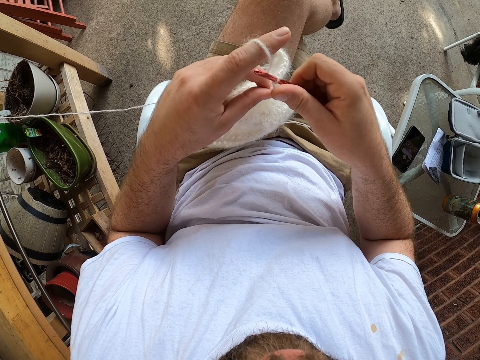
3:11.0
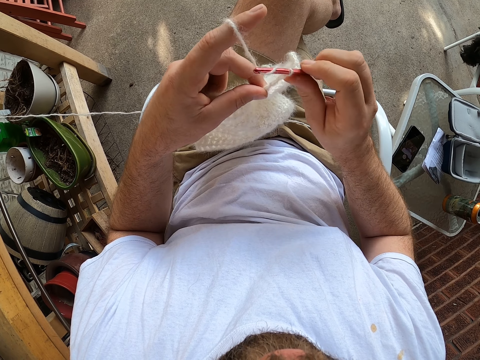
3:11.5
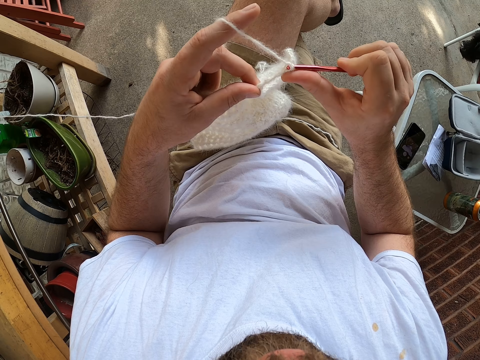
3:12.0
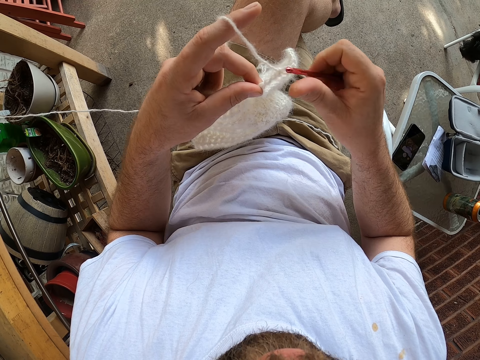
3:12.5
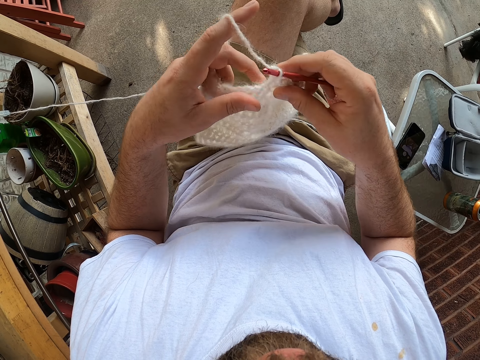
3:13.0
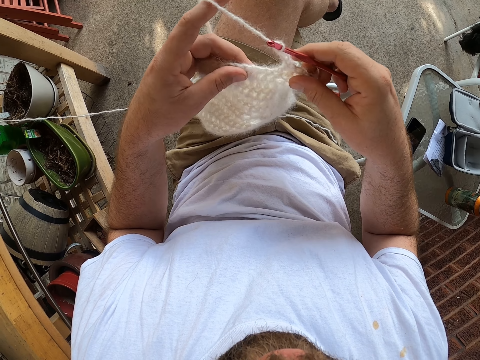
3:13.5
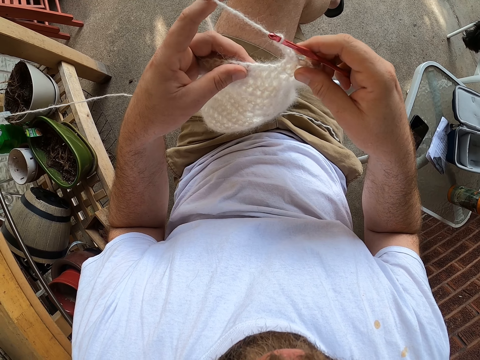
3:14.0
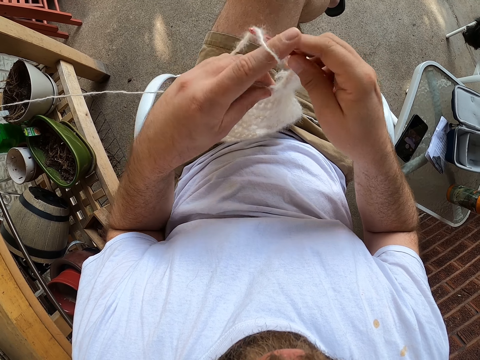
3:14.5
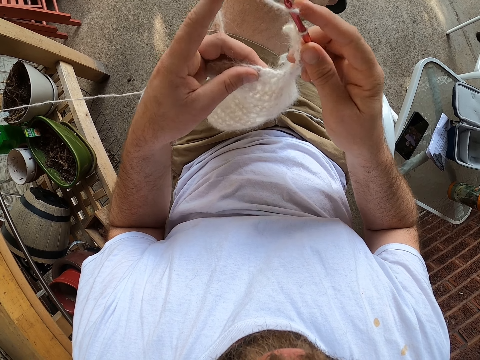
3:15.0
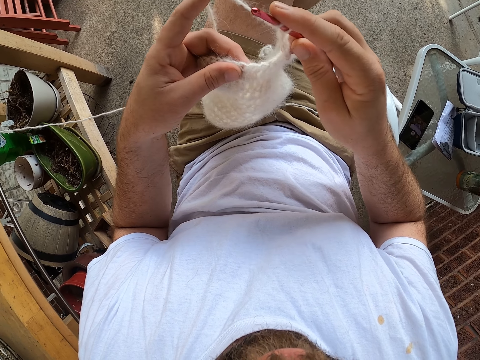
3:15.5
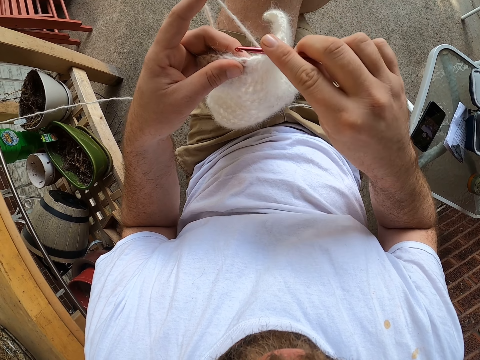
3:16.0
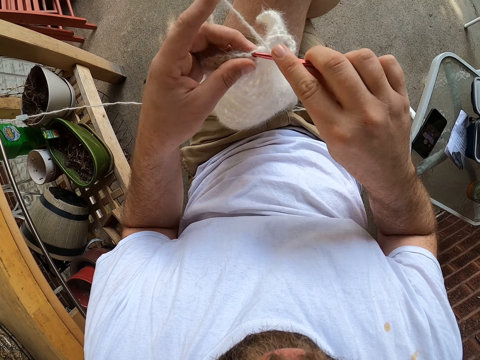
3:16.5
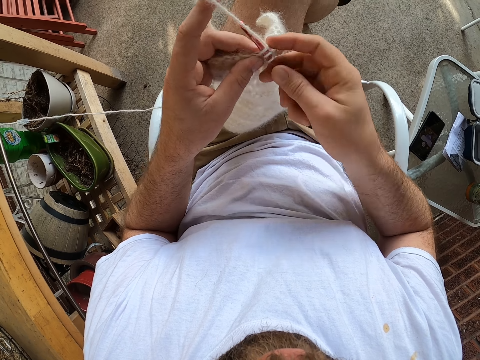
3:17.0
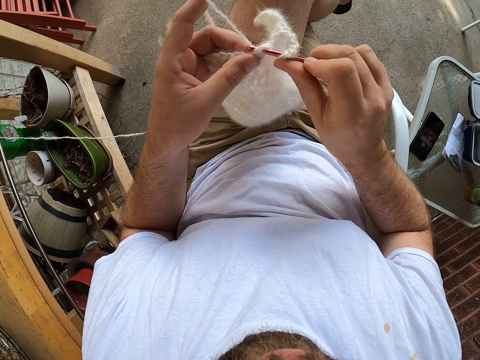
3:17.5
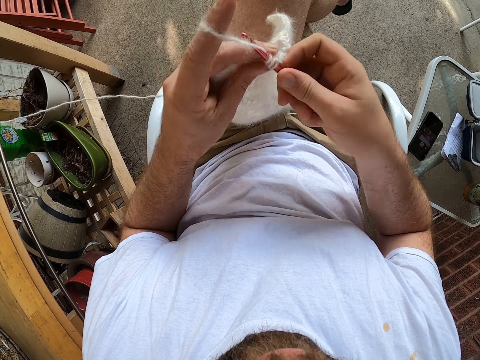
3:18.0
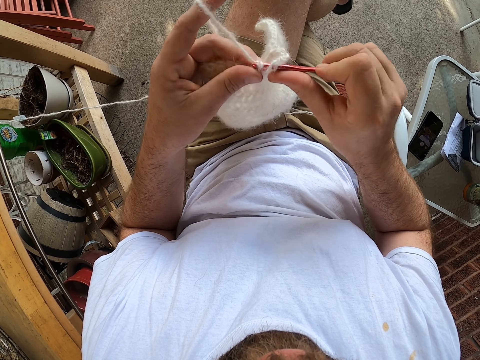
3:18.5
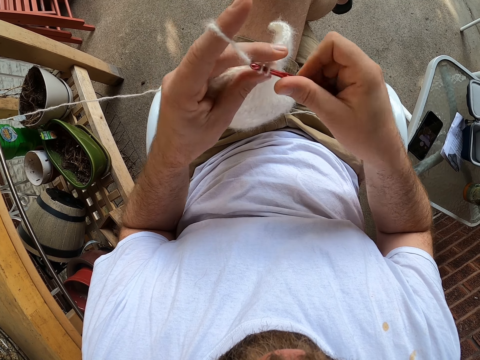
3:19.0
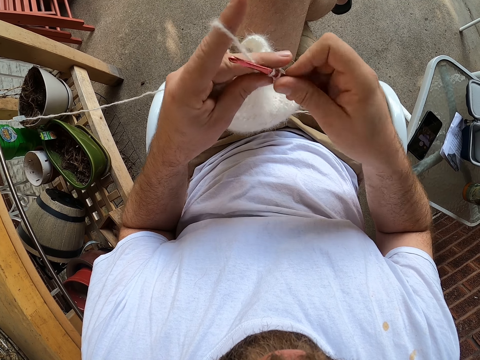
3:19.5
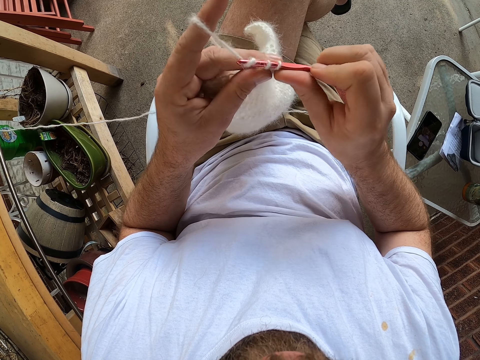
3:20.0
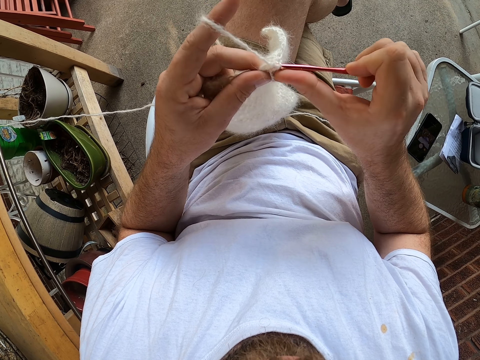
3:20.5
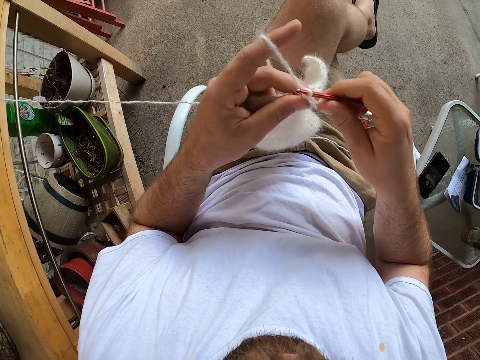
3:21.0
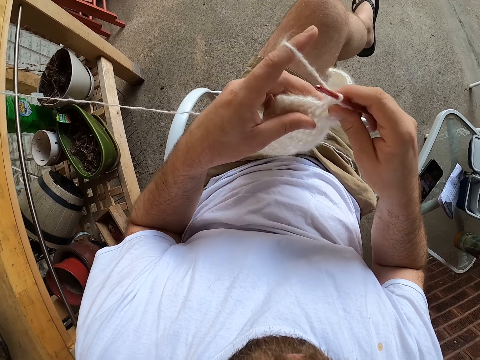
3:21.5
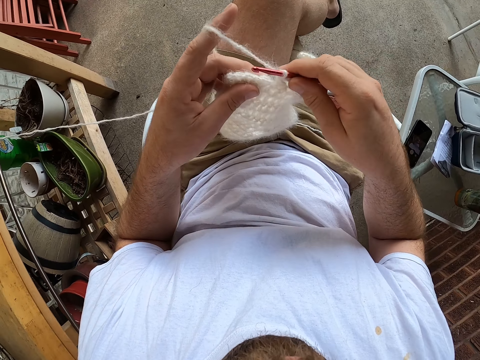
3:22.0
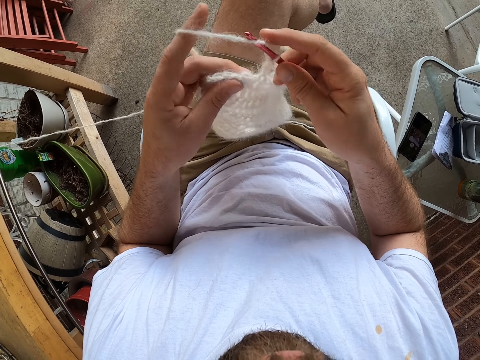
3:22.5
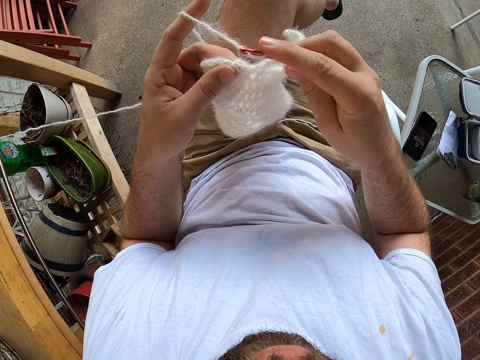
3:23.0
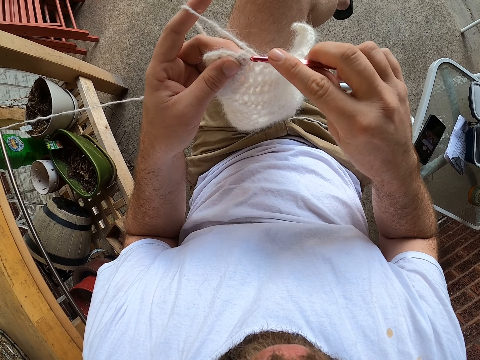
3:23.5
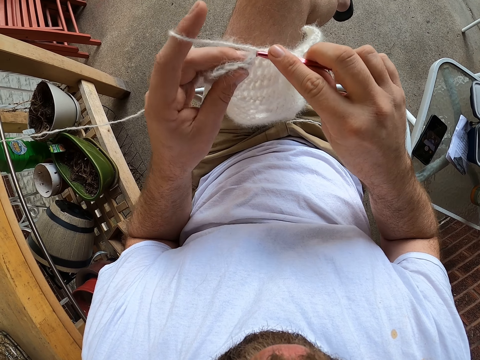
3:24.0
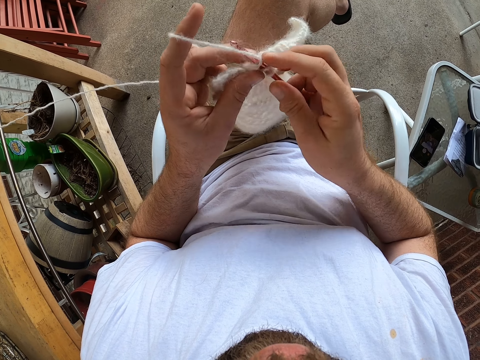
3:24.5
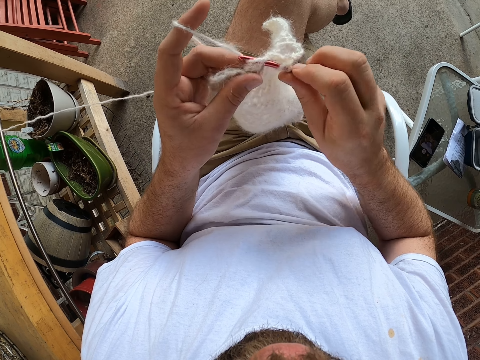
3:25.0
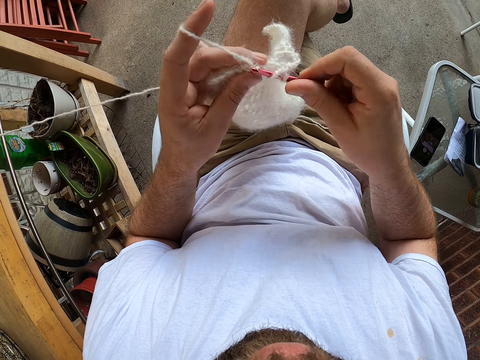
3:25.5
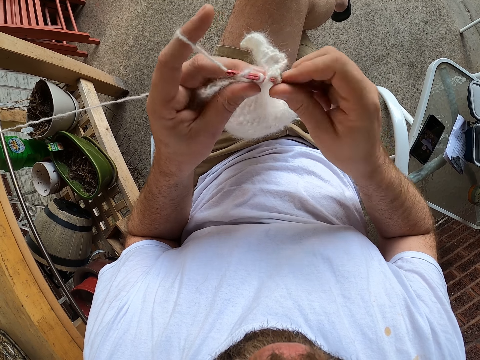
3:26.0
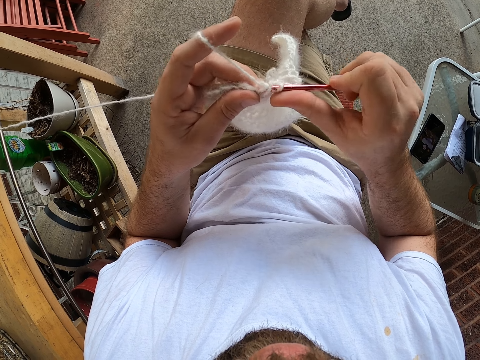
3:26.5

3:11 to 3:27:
The camera wearer adjusts the fabric. They knit the fabric. They adjust the fabric. They knit the fabric.

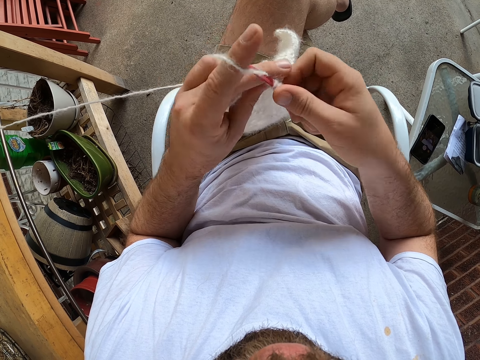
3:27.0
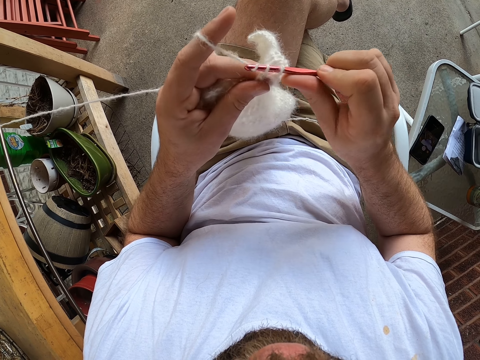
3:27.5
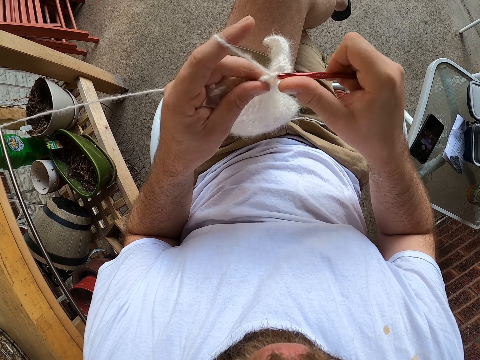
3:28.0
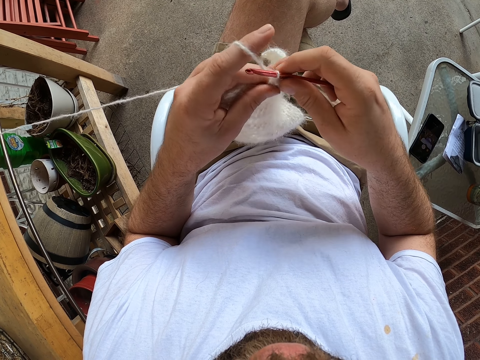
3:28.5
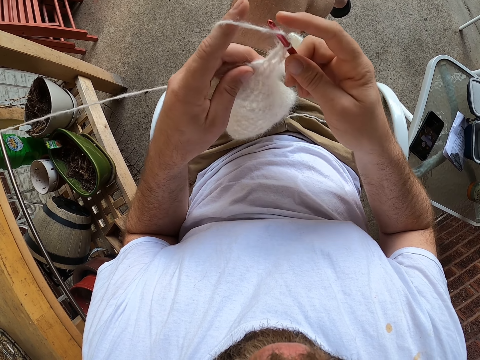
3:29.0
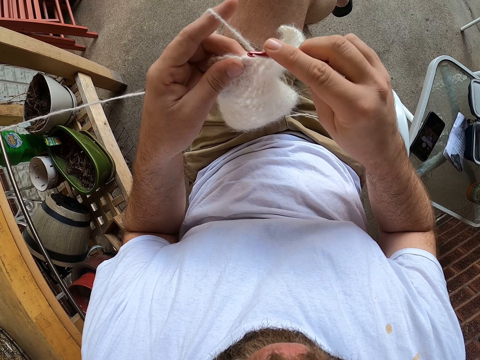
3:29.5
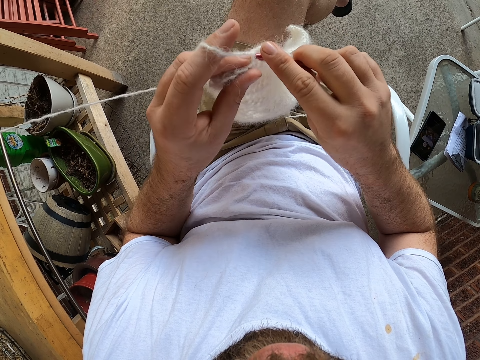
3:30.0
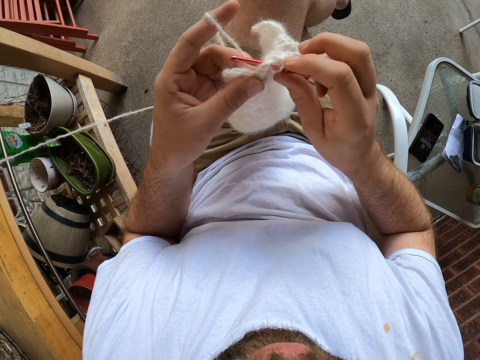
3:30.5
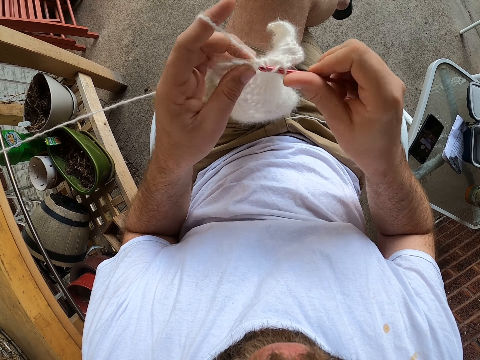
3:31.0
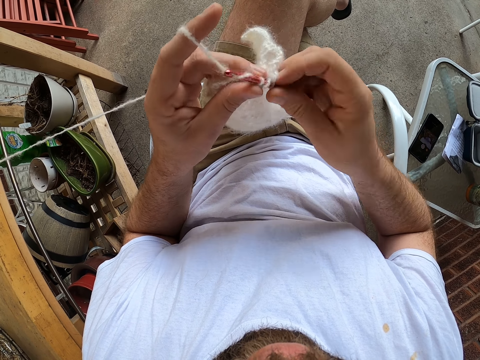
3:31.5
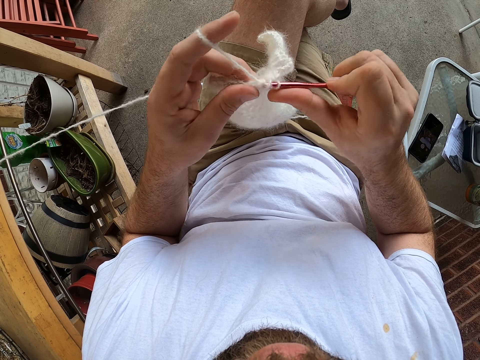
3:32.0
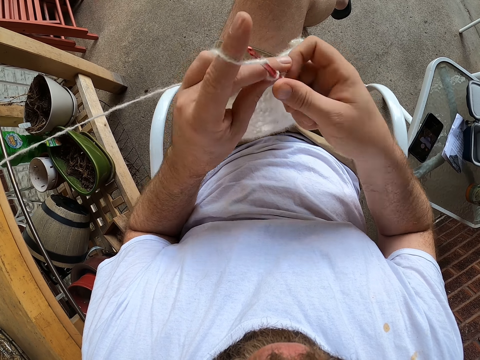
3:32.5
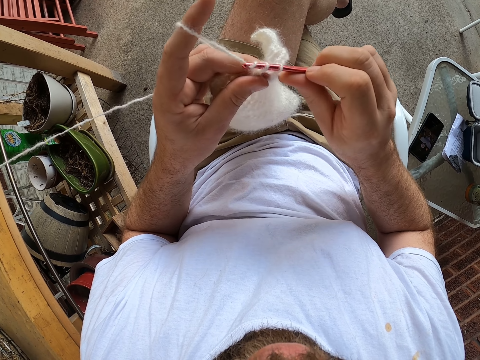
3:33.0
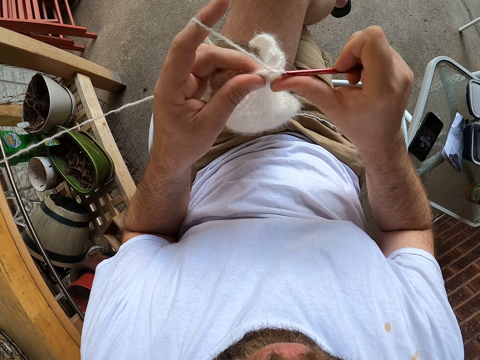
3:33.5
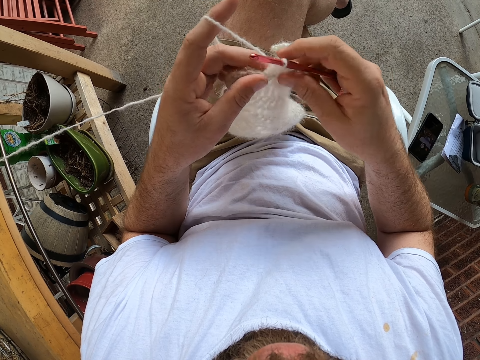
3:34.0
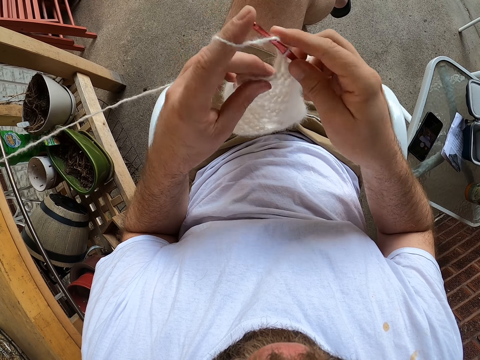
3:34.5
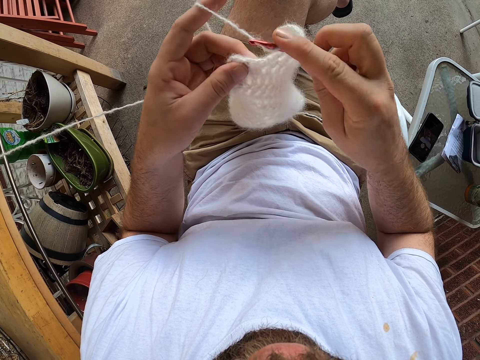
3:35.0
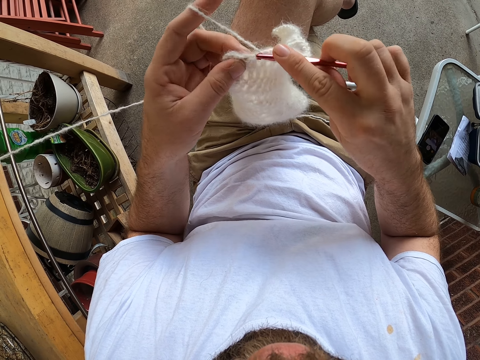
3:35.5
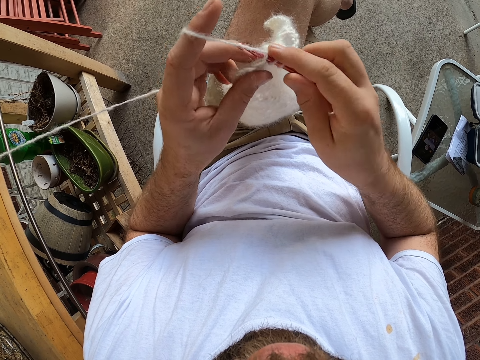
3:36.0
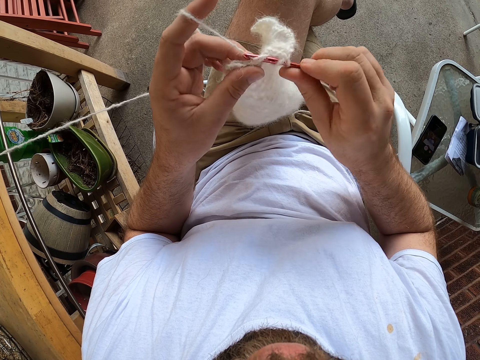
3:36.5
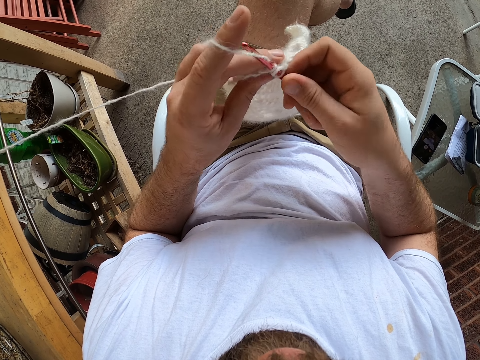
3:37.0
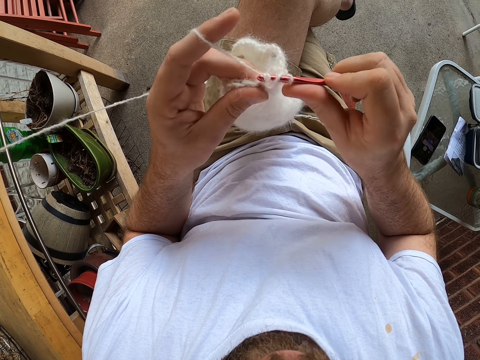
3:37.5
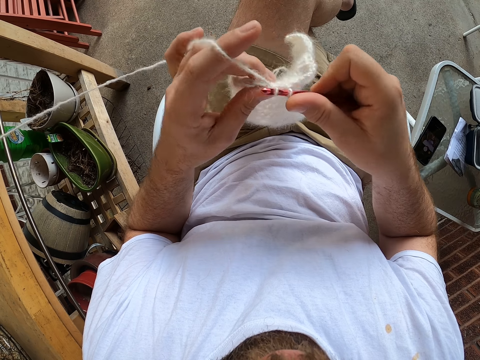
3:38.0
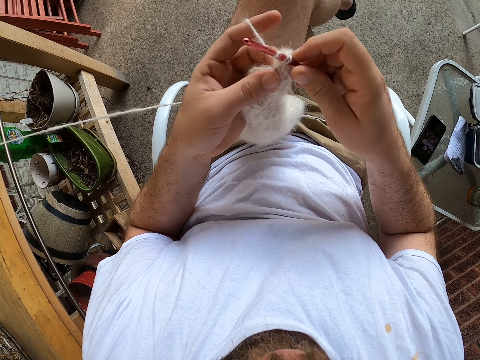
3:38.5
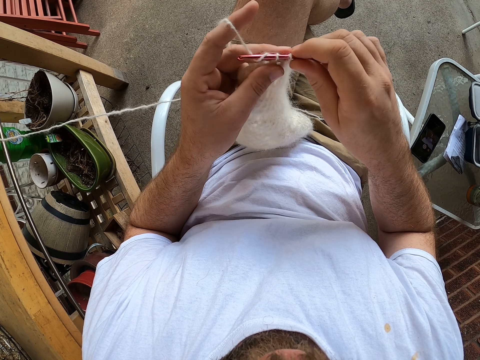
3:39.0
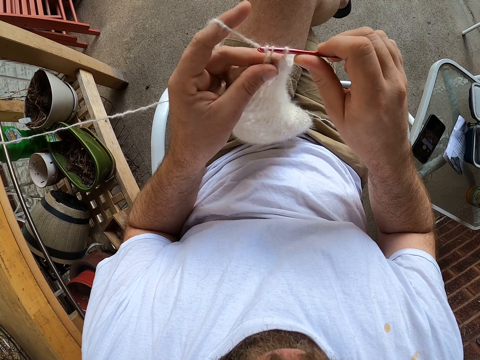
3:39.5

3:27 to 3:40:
The camera wearer adjusts the fabric. They knit the fabric.
